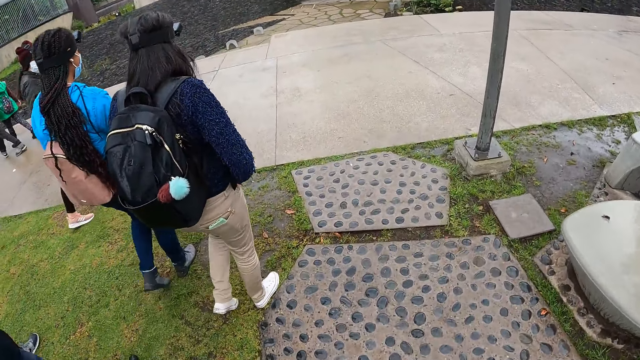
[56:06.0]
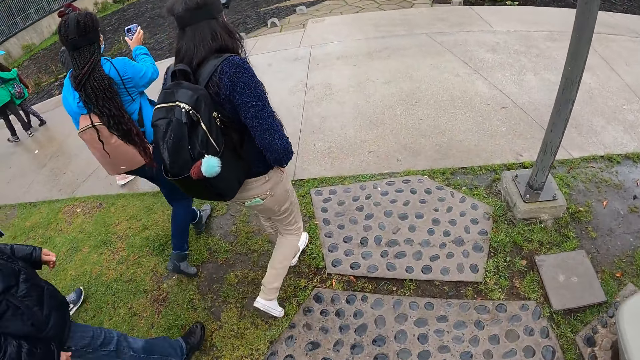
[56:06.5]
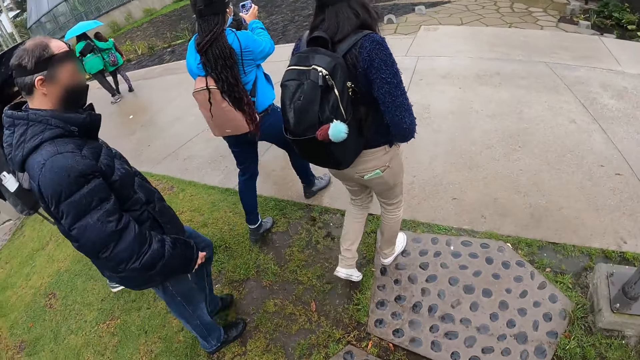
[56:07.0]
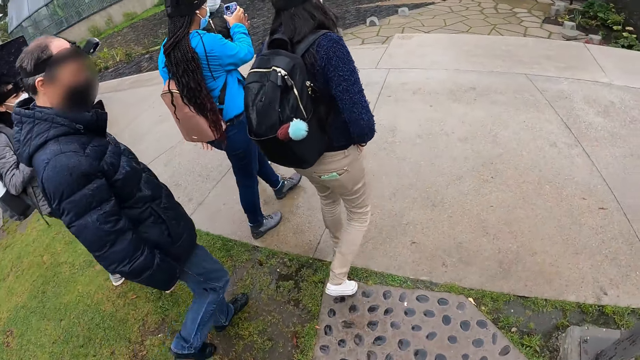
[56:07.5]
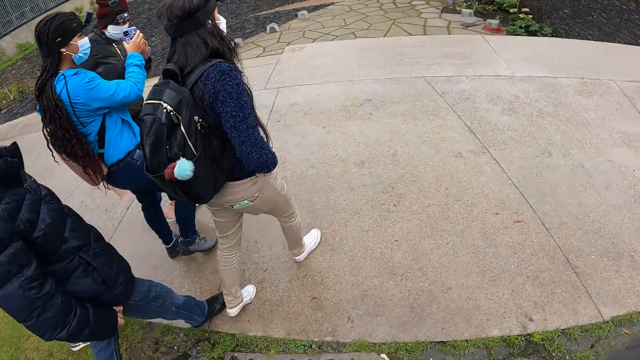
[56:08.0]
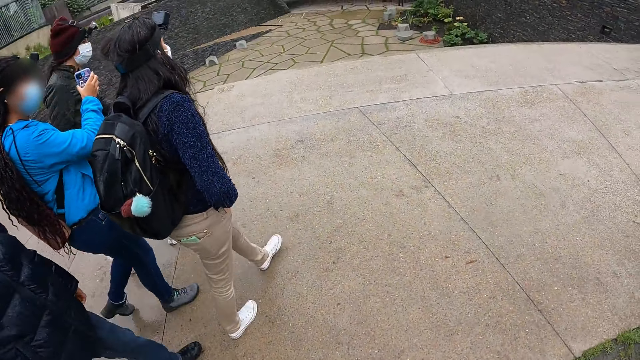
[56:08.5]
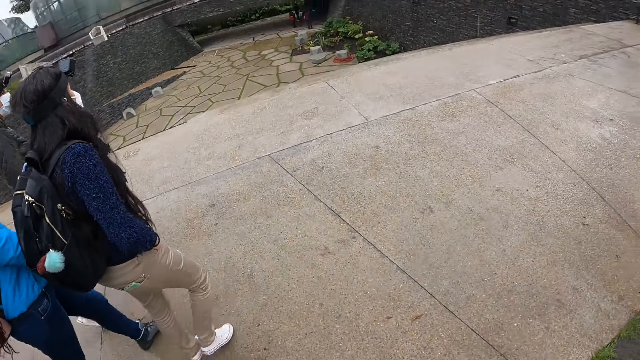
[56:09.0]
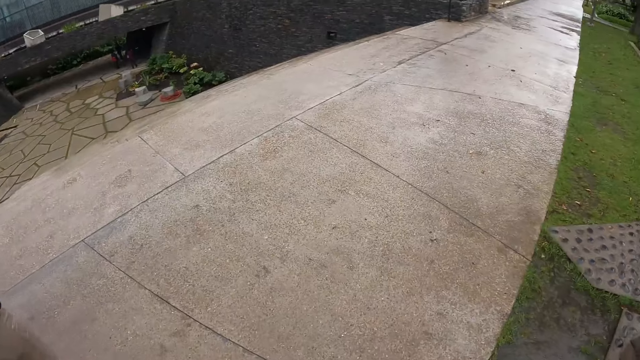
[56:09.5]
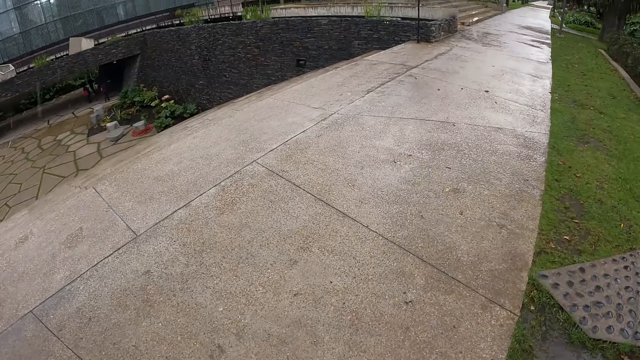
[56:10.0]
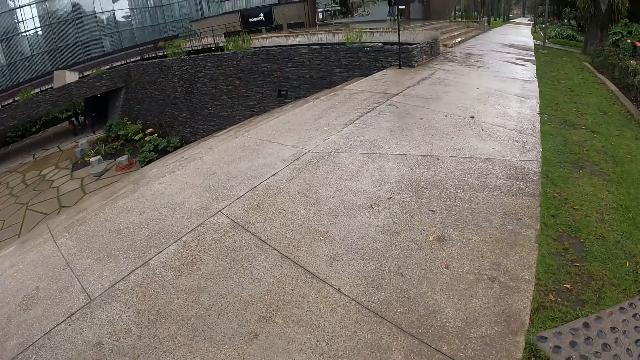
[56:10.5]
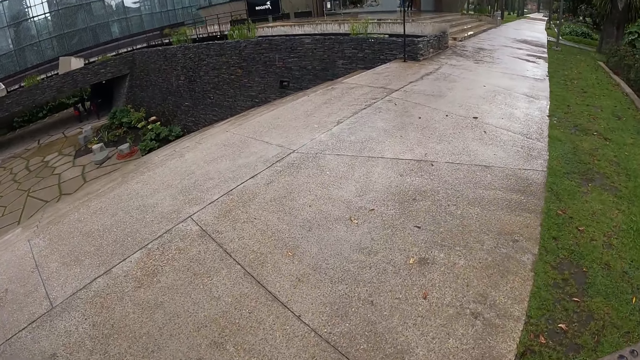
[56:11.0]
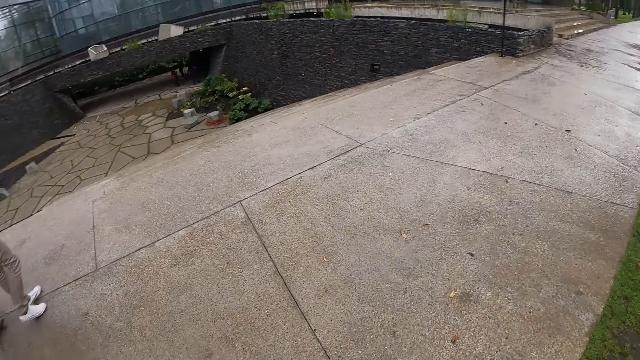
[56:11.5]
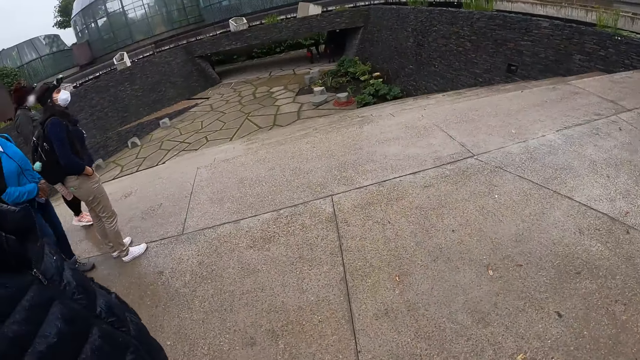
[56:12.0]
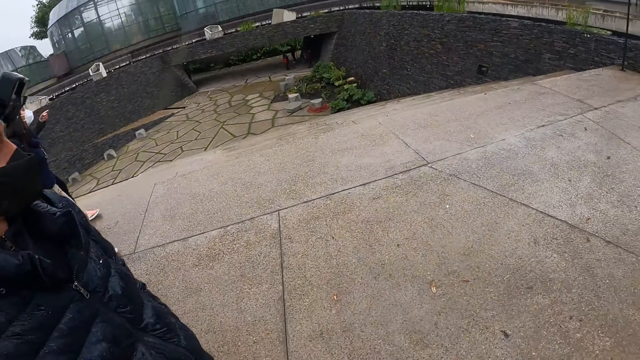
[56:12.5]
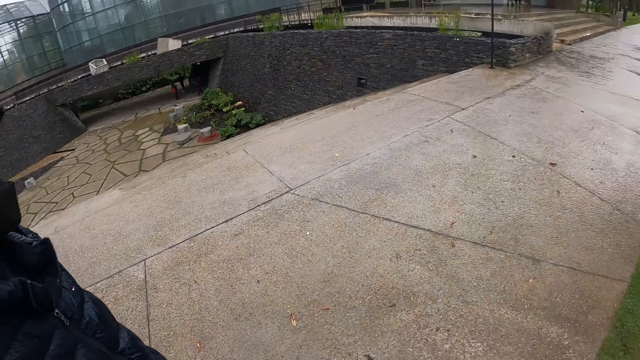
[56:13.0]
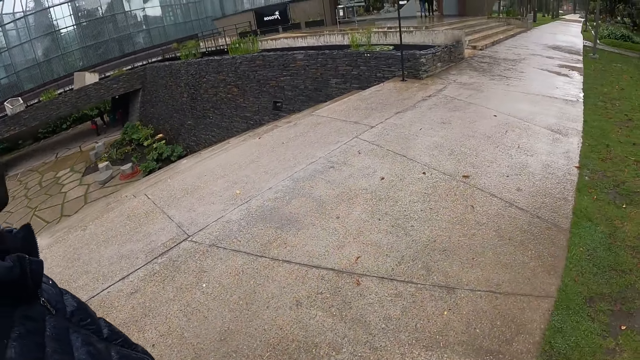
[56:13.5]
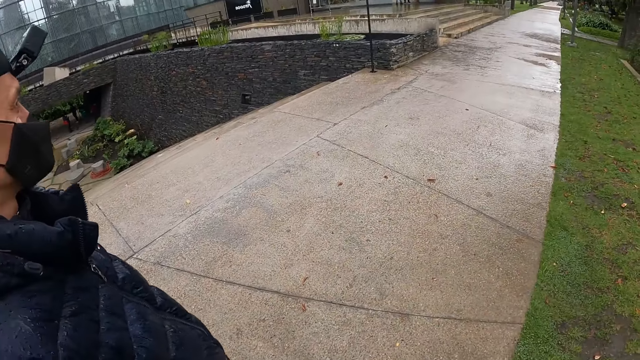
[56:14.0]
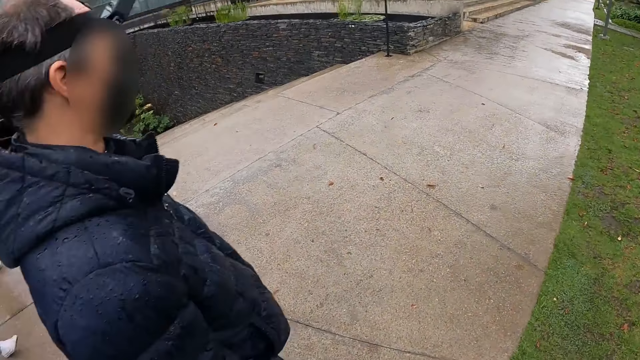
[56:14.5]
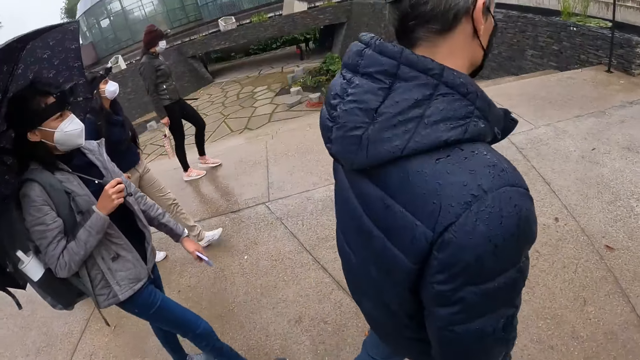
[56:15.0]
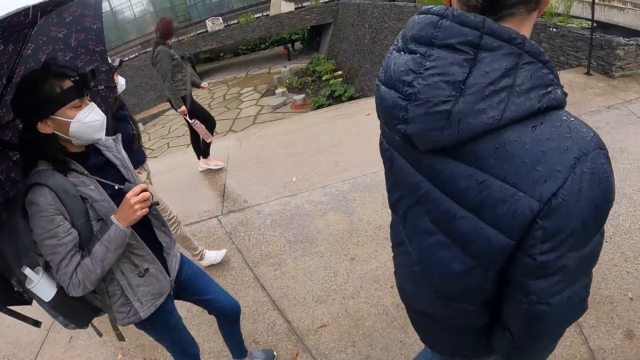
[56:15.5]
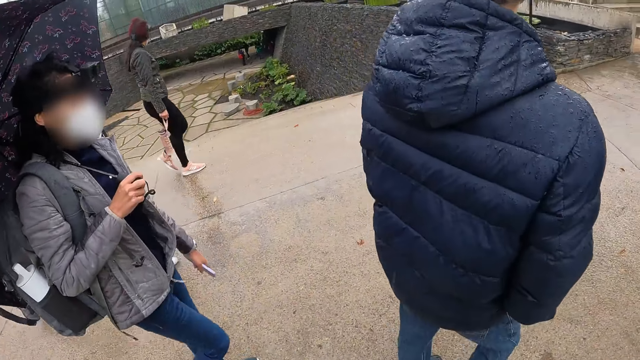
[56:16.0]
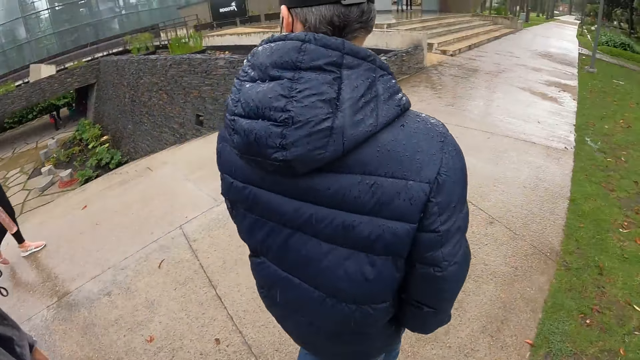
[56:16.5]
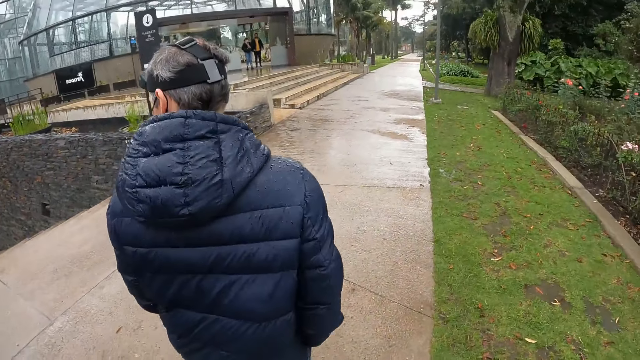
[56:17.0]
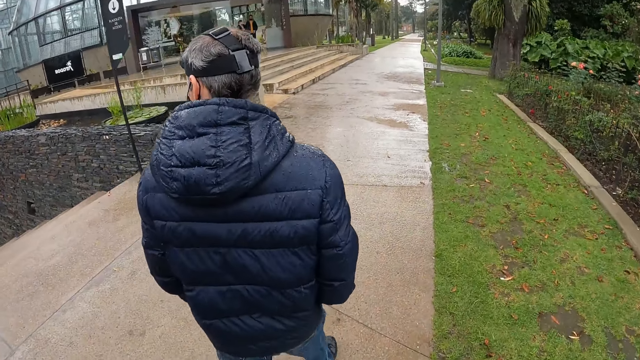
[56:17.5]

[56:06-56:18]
The camera wearer walks in a pathway with the group of people.

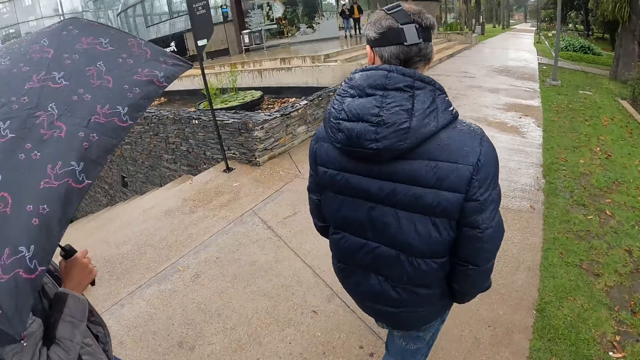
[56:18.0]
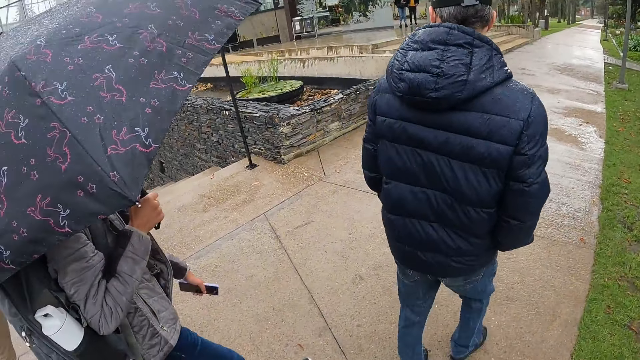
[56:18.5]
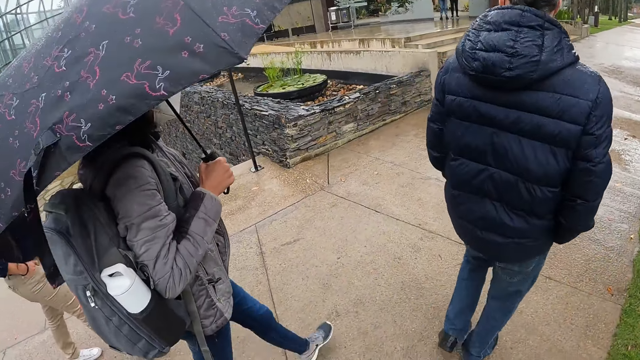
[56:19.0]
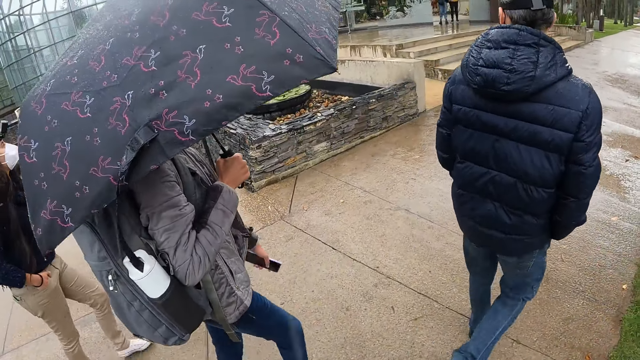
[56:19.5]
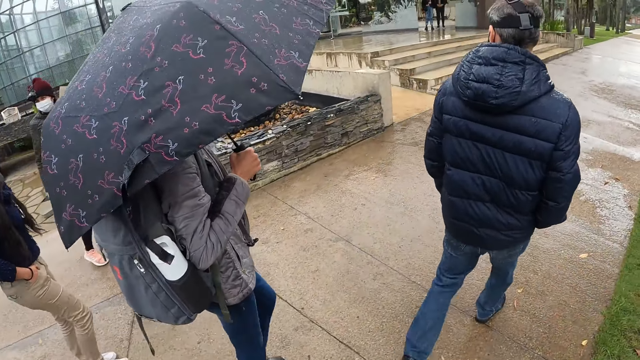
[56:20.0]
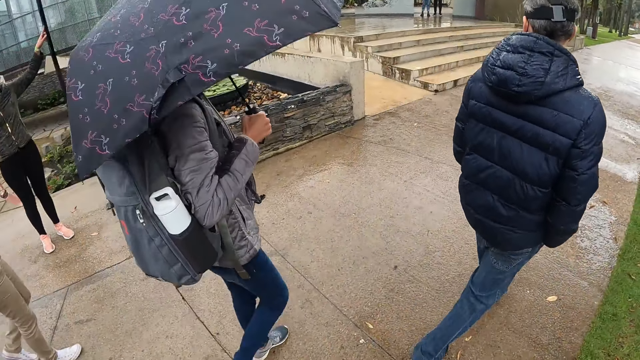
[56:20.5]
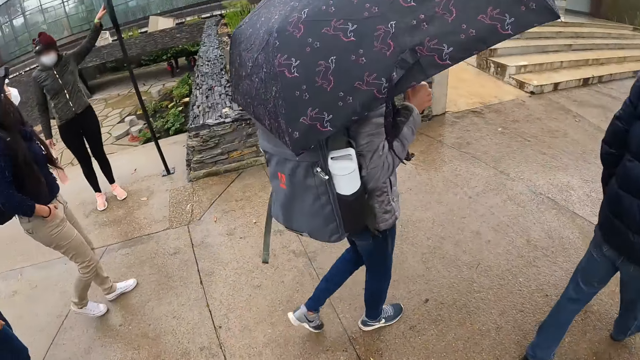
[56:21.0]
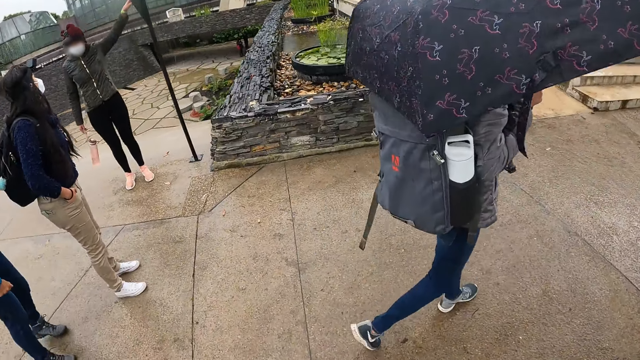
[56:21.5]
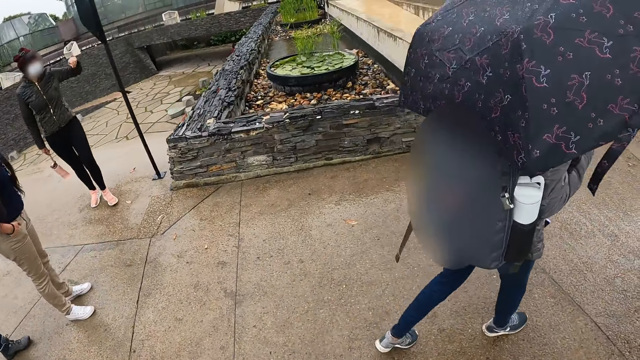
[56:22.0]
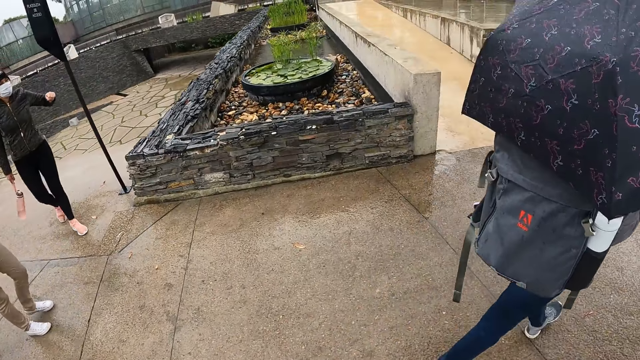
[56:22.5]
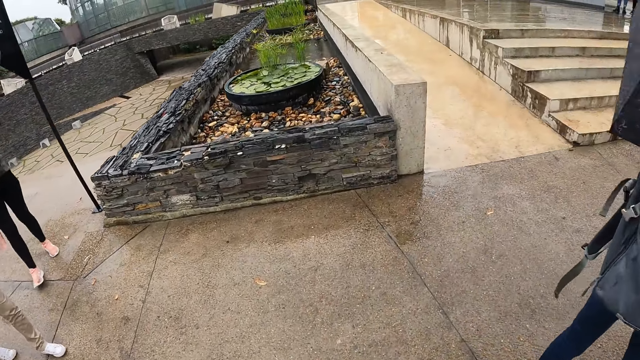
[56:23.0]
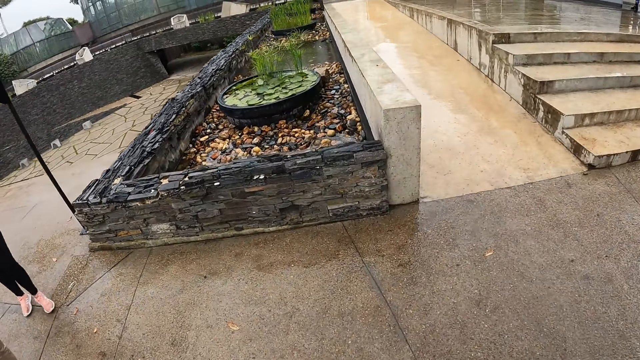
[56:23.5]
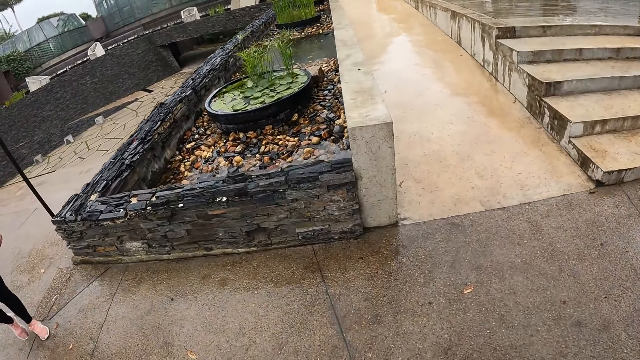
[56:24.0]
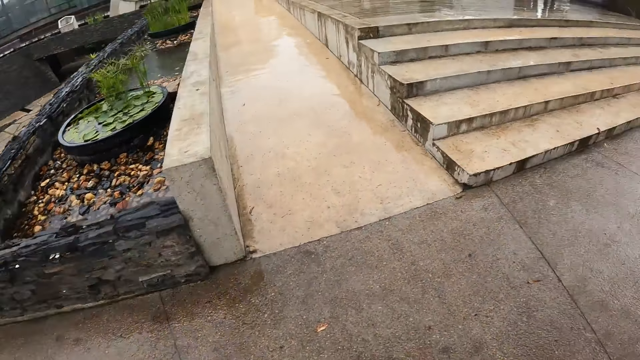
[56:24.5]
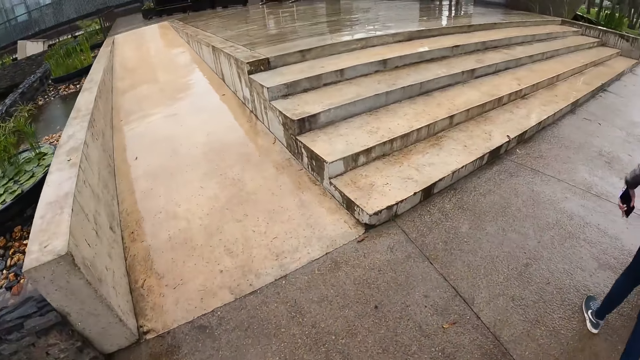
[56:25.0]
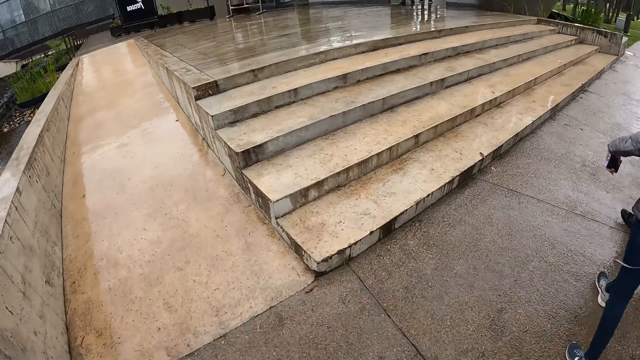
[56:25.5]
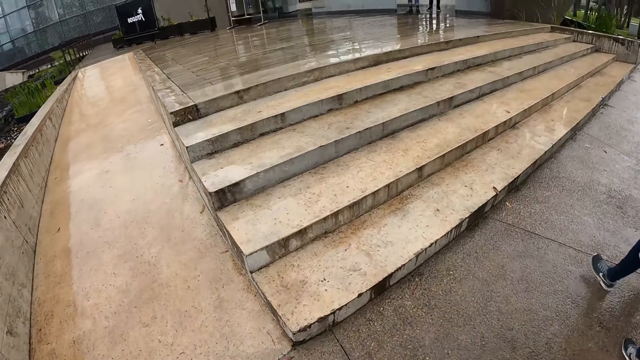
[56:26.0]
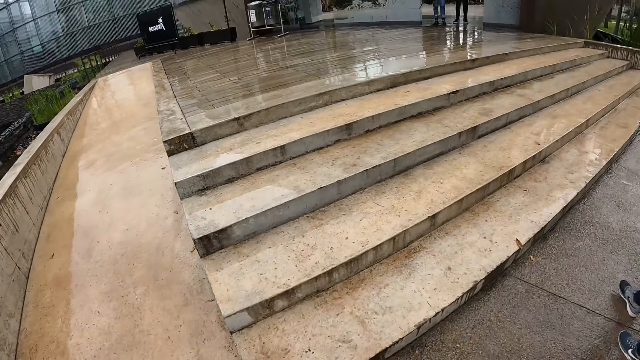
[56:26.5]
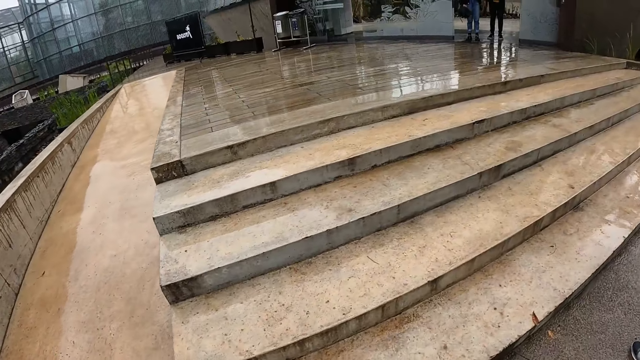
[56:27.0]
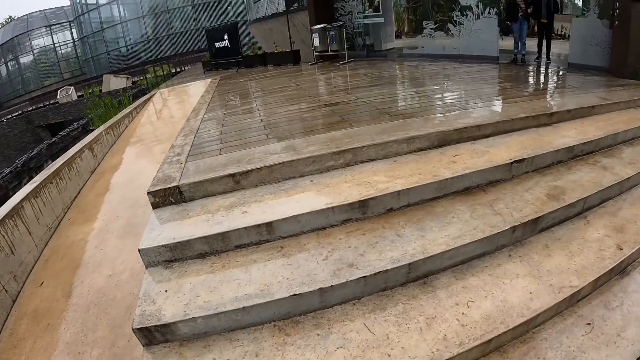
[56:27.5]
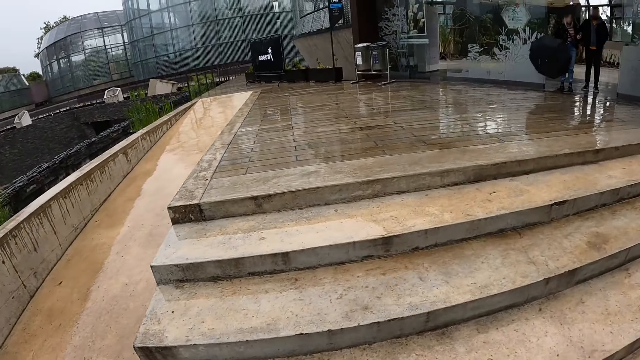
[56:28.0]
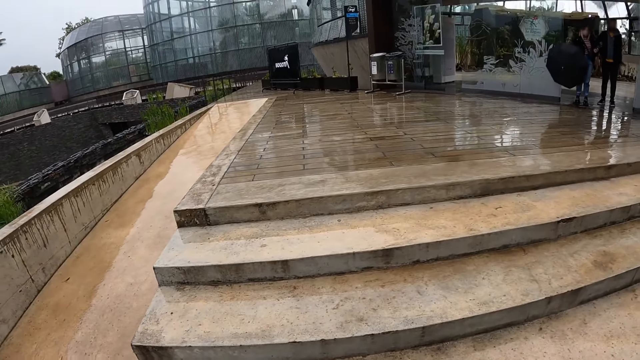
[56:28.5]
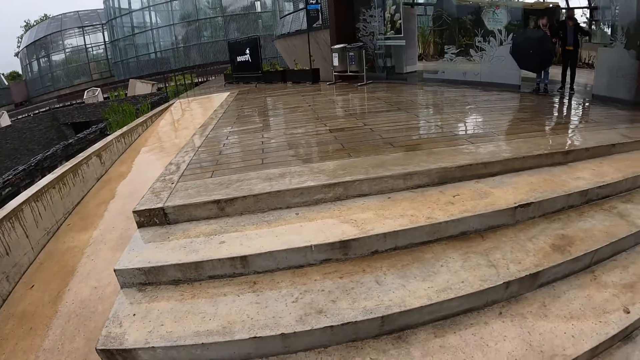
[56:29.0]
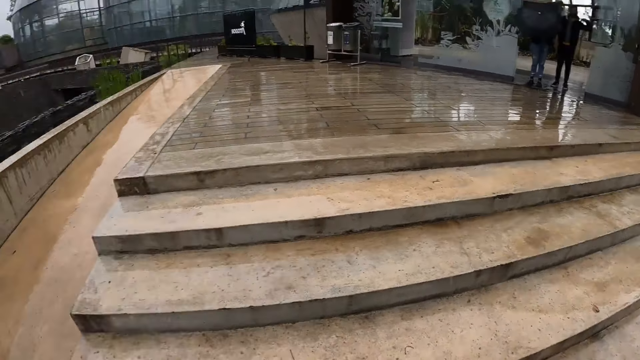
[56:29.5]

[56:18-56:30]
The woman interacts with the group of people.
